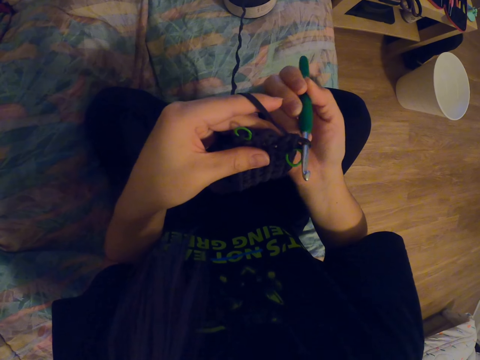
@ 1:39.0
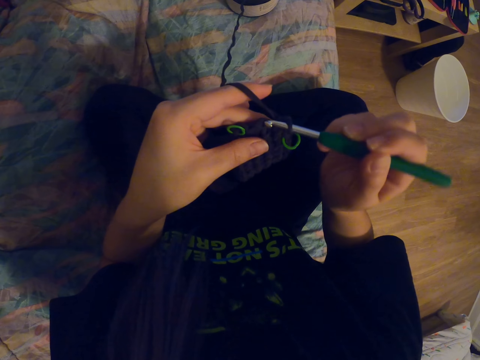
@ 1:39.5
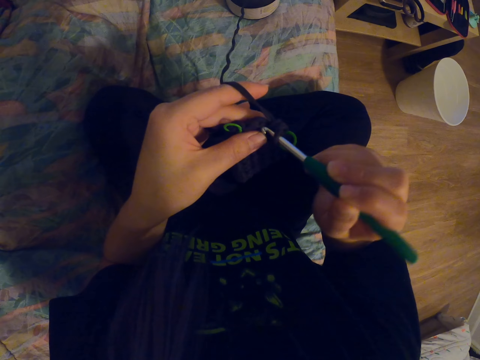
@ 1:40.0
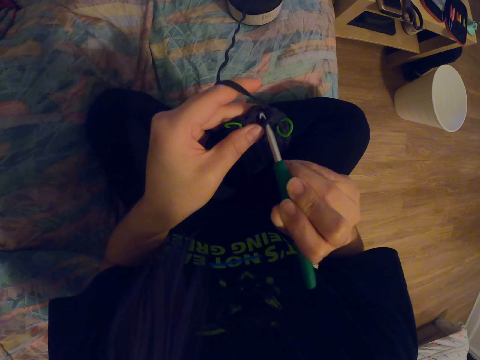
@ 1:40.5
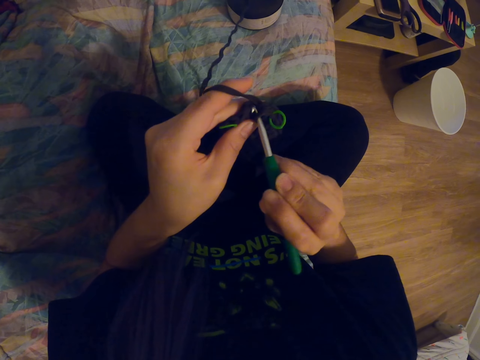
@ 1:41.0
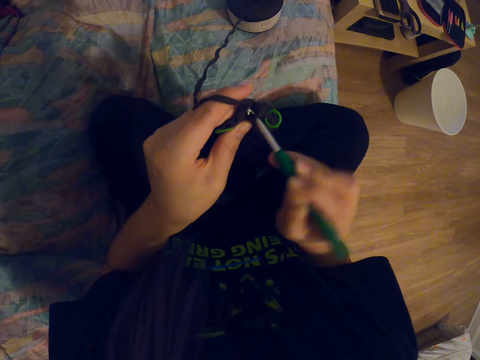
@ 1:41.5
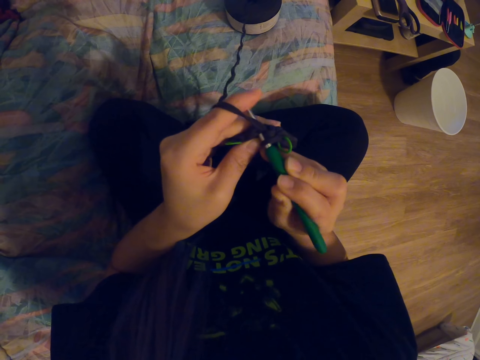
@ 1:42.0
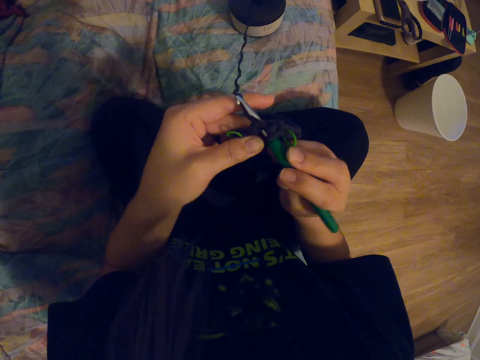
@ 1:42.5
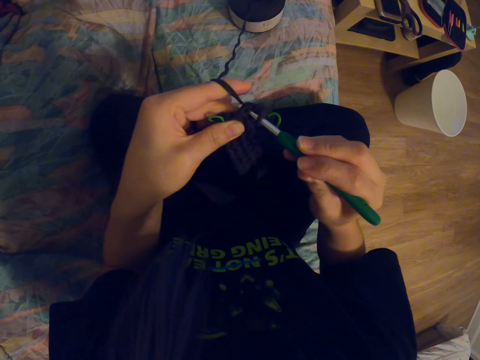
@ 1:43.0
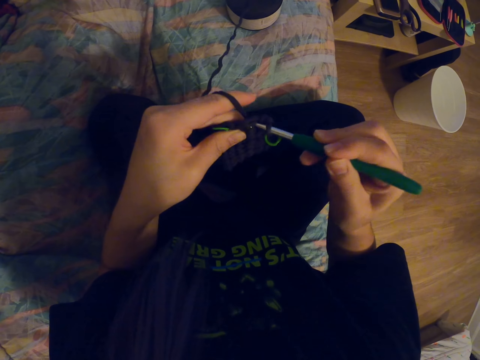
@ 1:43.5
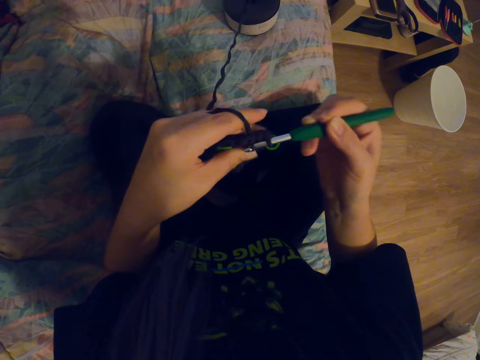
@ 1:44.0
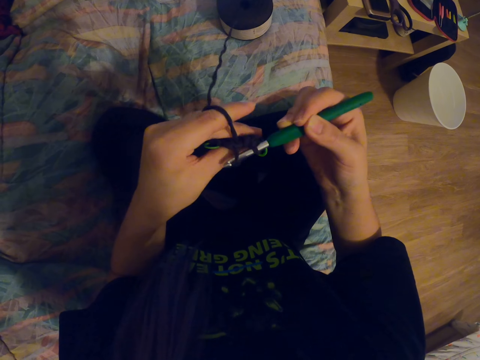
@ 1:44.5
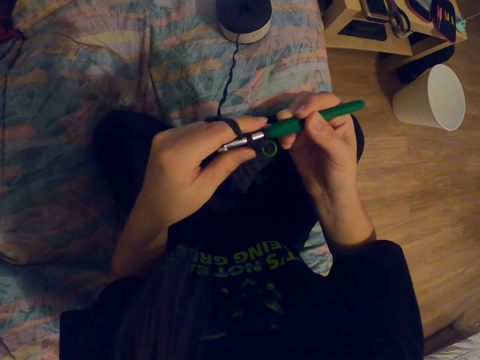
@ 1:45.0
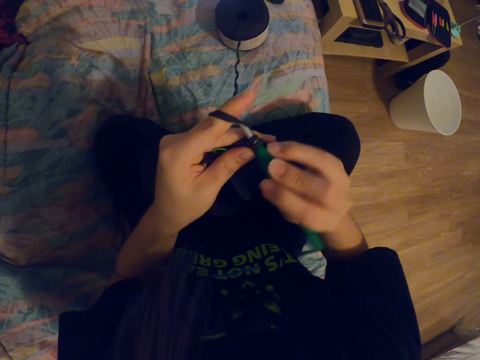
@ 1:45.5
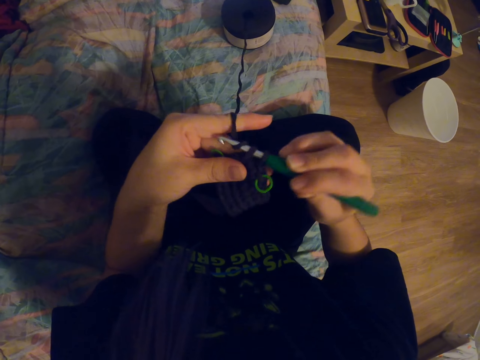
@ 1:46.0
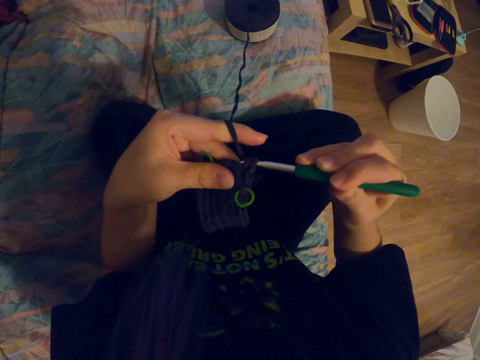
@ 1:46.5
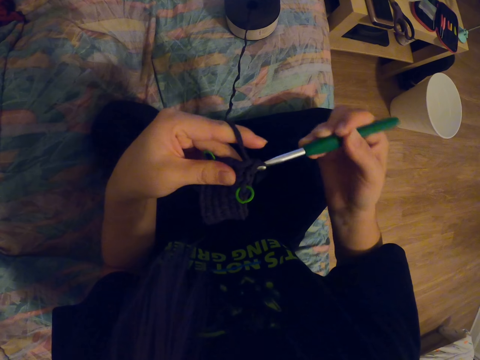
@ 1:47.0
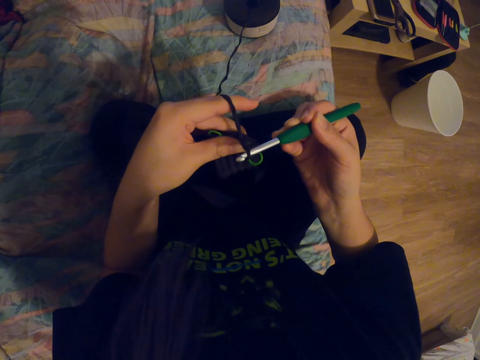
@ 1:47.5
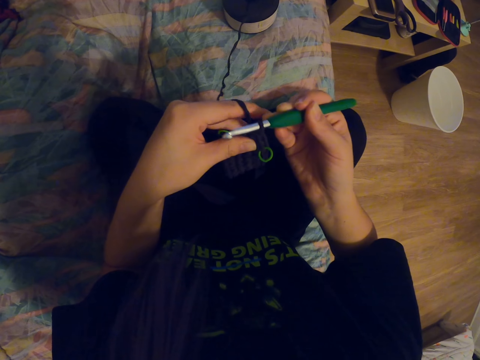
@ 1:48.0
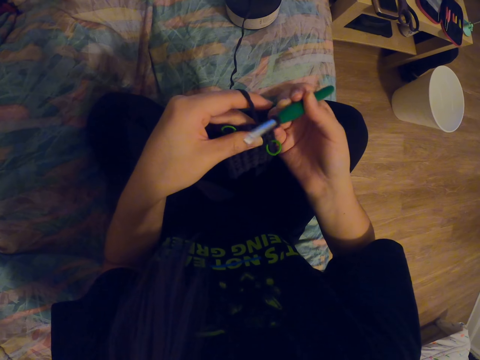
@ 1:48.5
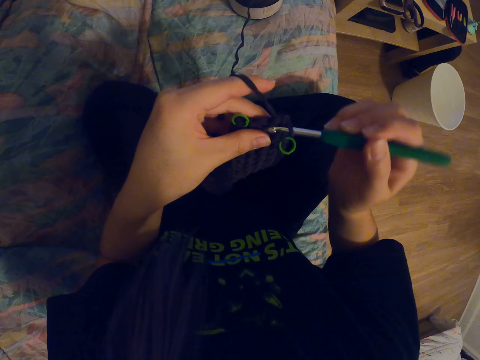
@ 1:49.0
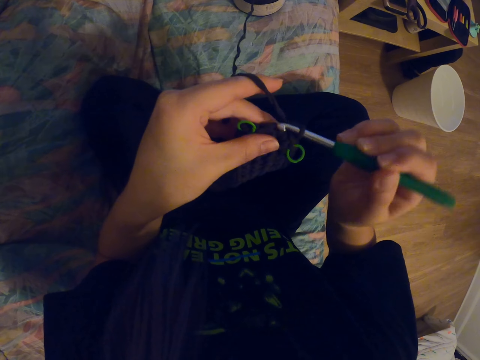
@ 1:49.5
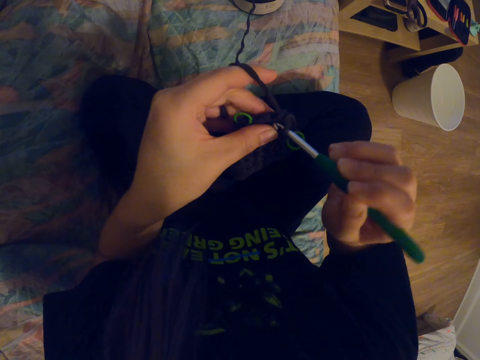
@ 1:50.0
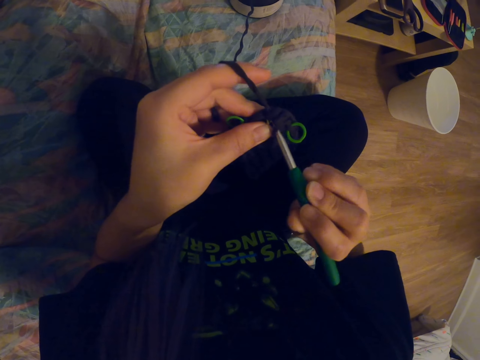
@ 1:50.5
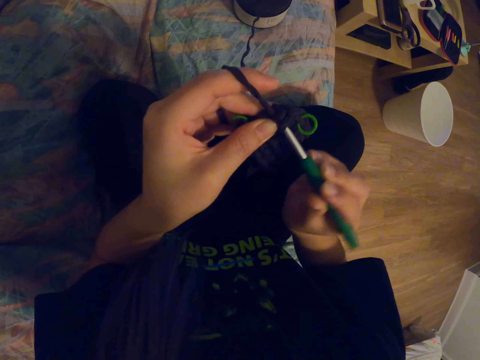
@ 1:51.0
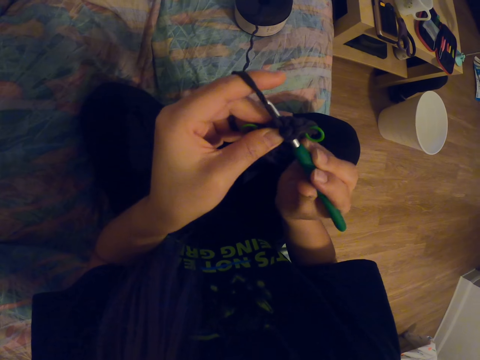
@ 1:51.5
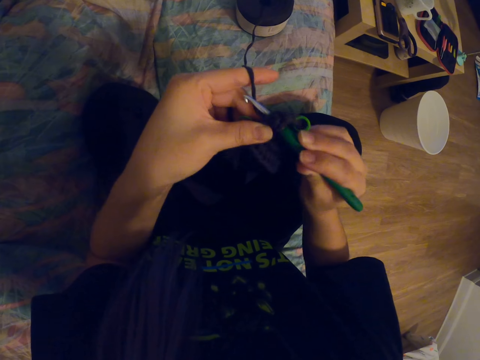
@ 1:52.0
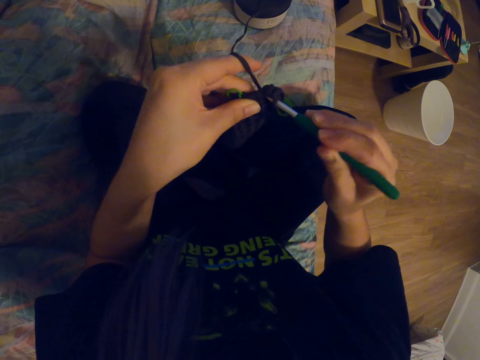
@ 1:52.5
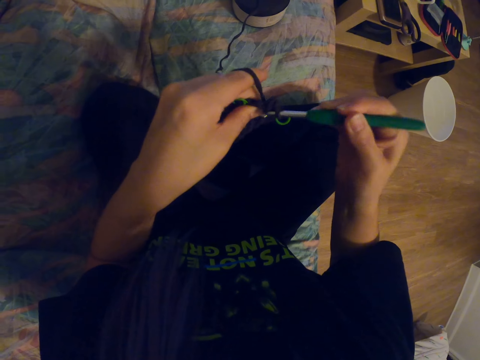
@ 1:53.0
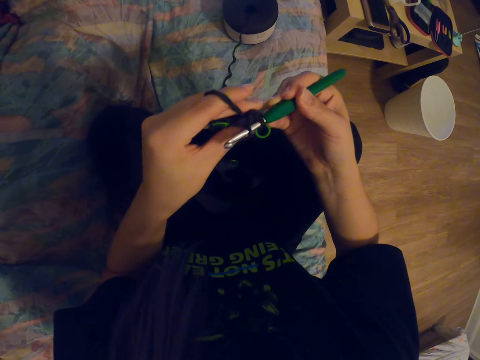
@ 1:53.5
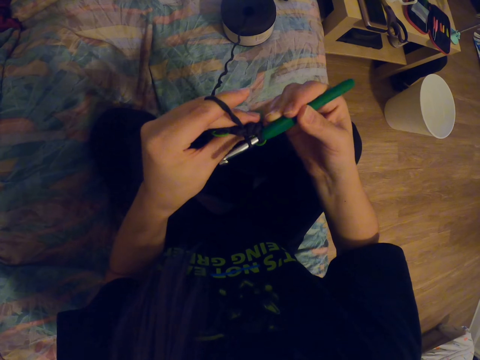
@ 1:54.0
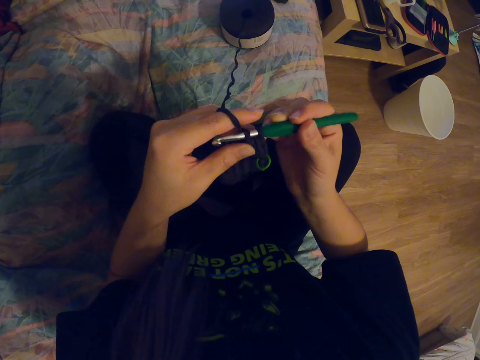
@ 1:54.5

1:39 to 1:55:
The camera wearer adjusts a knitting needle on a knitted fabric. They coil a knitting thread on the knitting needle. They knit the fabric with the knitting needle. They coil the knitting thread on the knitting needle. They knit the fabric with the knitting needle. They coil the knitting thread on the knitting needle.

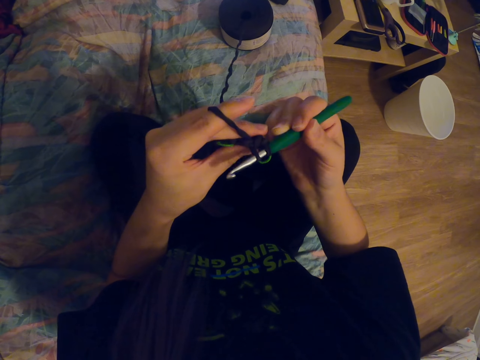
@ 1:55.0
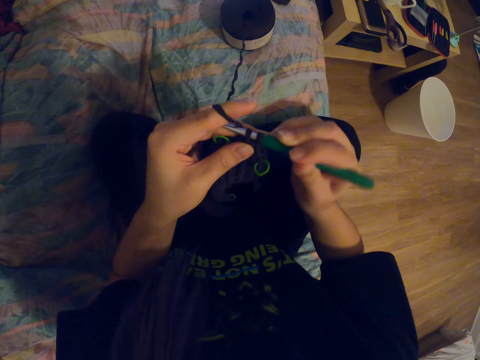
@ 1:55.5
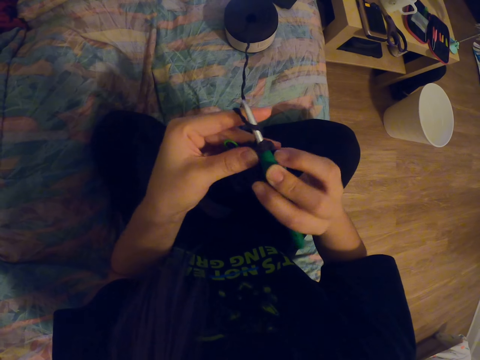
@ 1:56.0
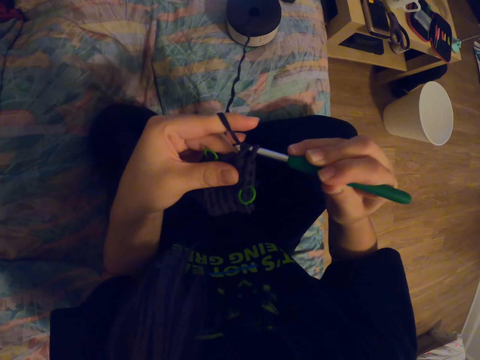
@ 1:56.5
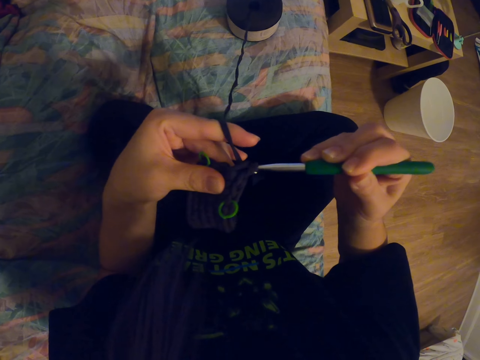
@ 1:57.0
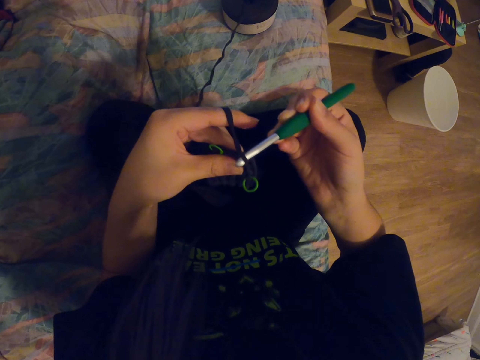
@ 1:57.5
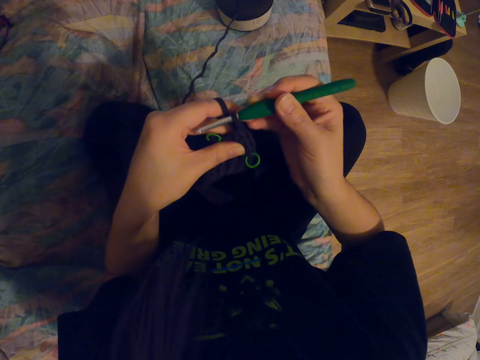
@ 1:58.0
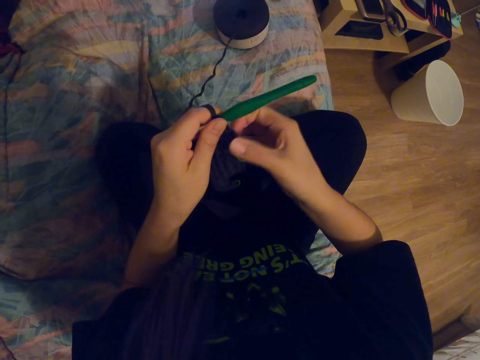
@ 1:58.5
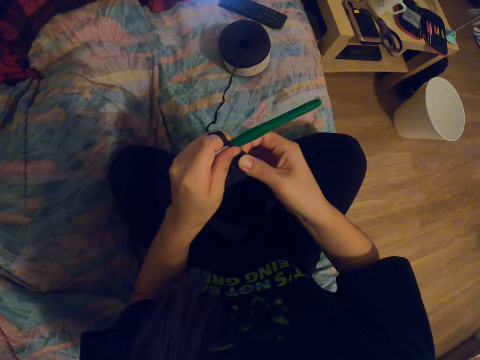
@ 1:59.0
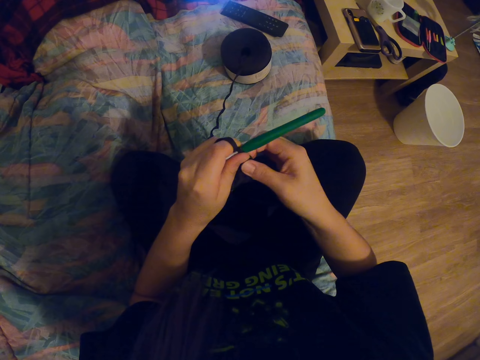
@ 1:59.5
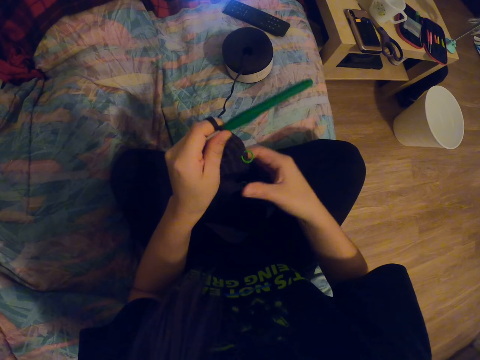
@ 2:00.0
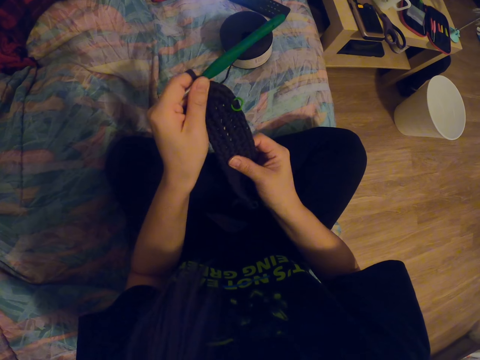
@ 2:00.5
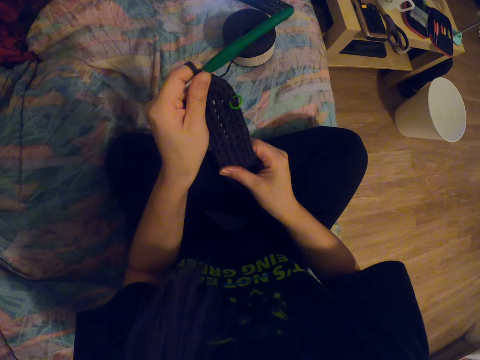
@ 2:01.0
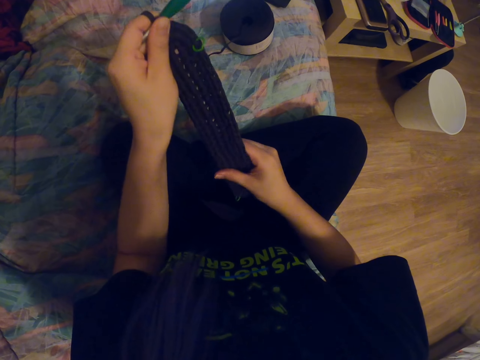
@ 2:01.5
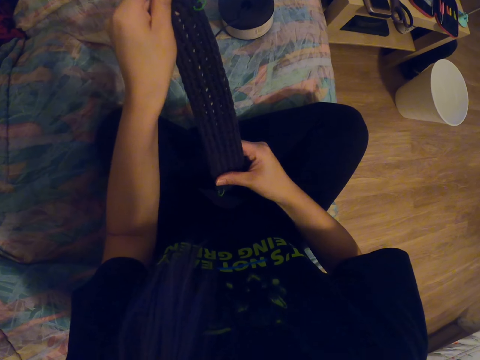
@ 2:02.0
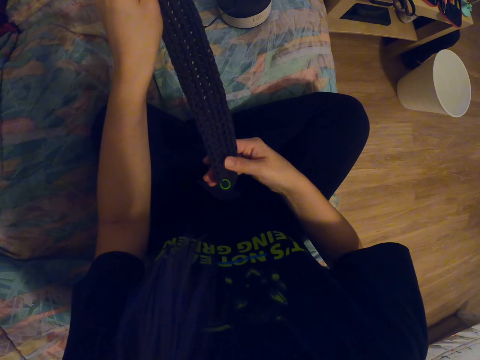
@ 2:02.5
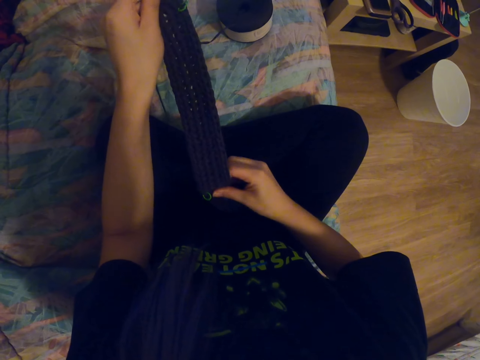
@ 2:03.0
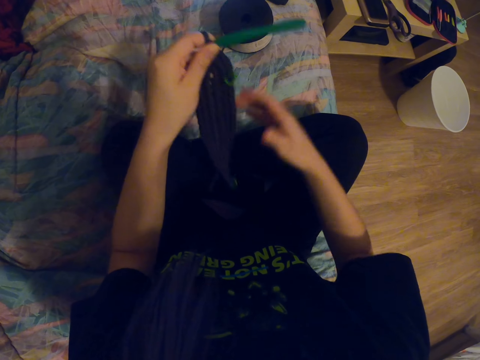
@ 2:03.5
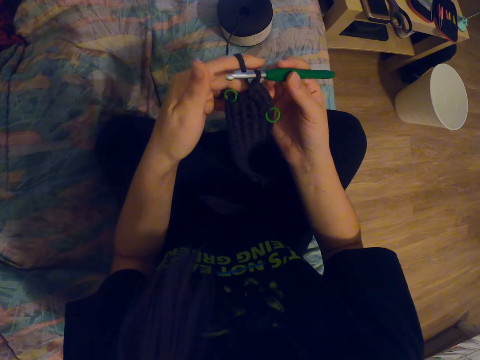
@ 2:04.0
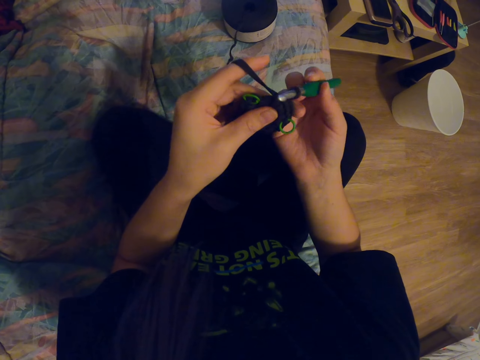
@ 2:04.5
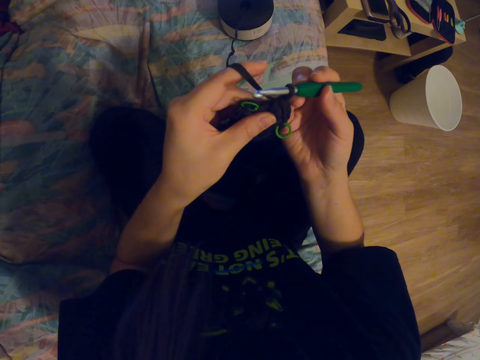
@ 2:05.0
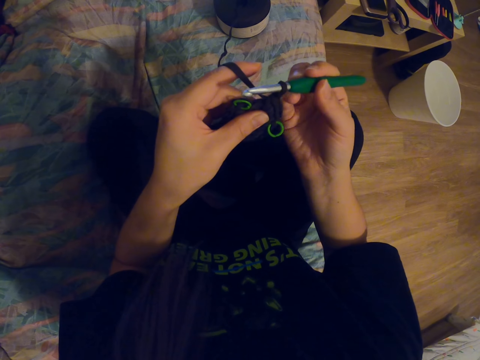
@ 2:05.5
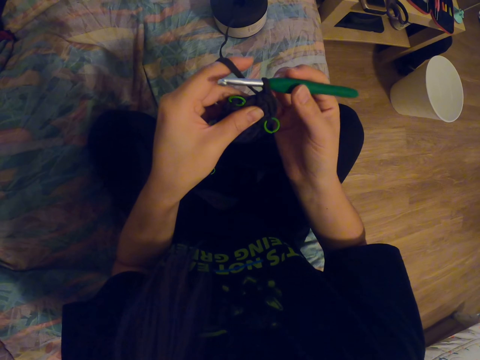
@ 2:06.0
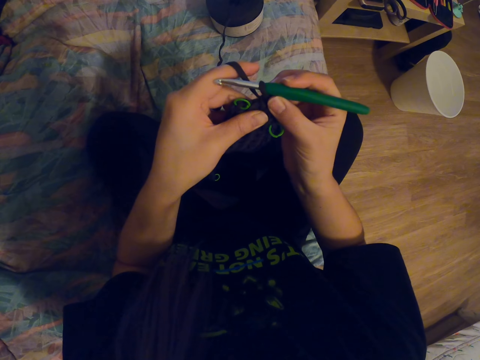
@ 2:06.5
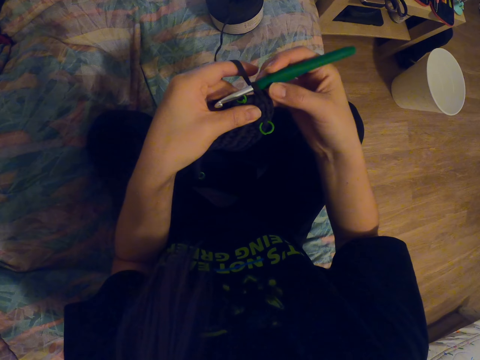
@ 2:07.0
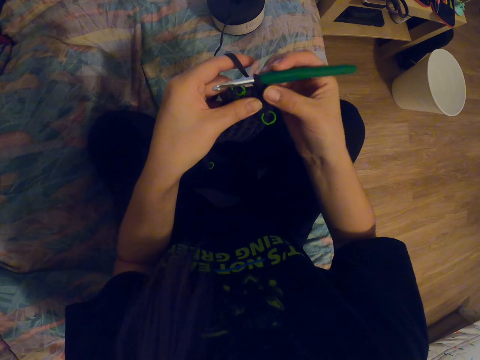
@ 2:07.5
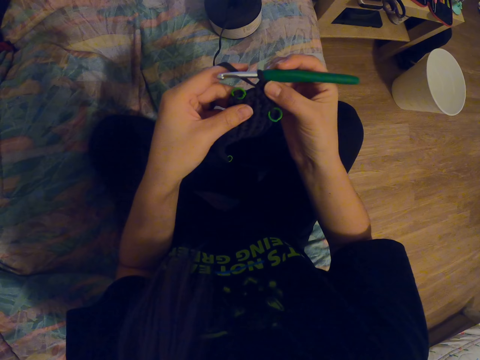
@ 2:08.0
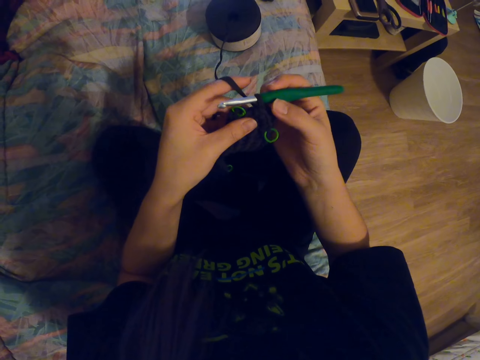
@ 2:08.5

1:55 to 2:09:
The camera wearer knits a fabric with a knitting needle. She holds the crochet needle with her left hand. She adjusts the fabric with her right hand. She holds the crochet needle with her right hand. She moves the crochet needle. She adjusts the knitting needle on the fabric.
